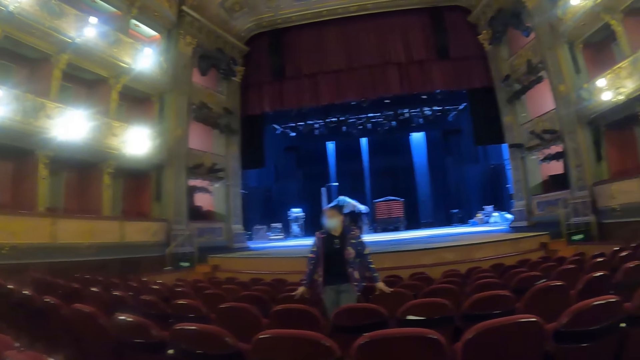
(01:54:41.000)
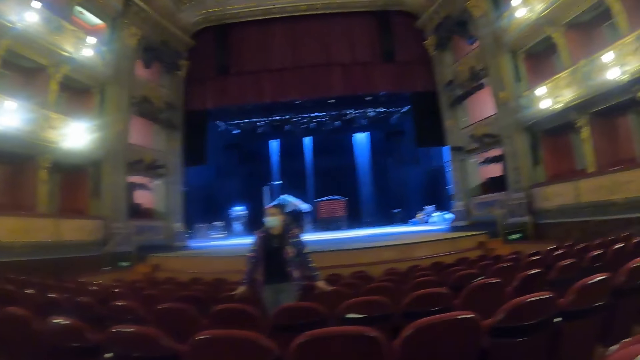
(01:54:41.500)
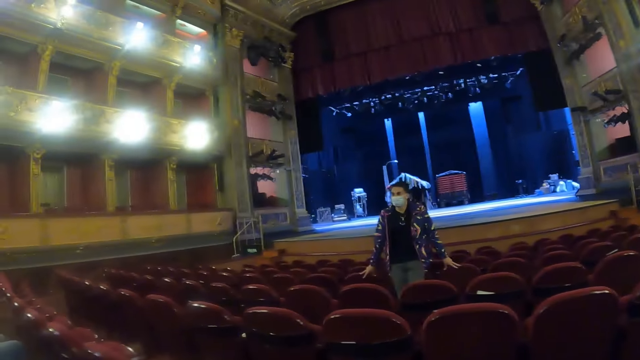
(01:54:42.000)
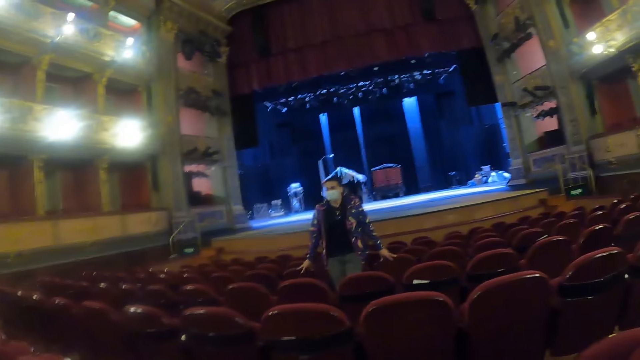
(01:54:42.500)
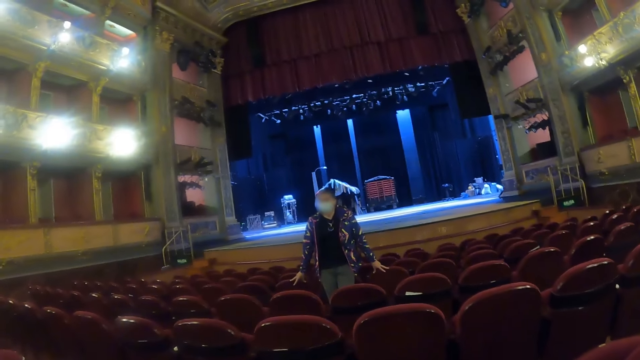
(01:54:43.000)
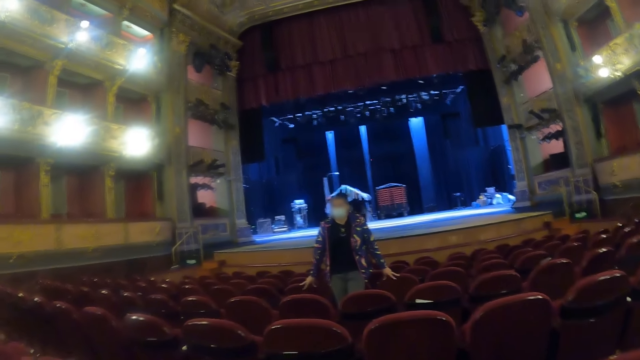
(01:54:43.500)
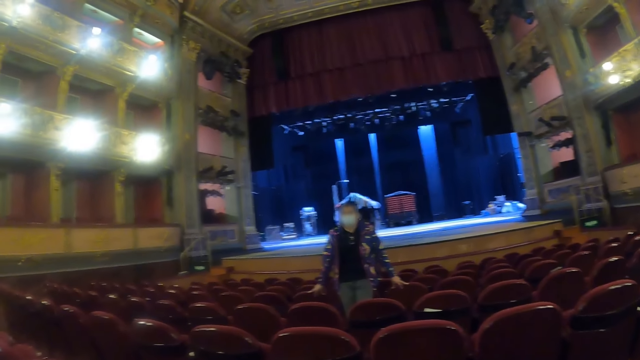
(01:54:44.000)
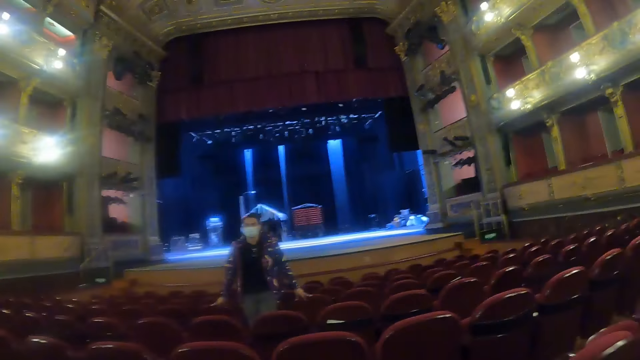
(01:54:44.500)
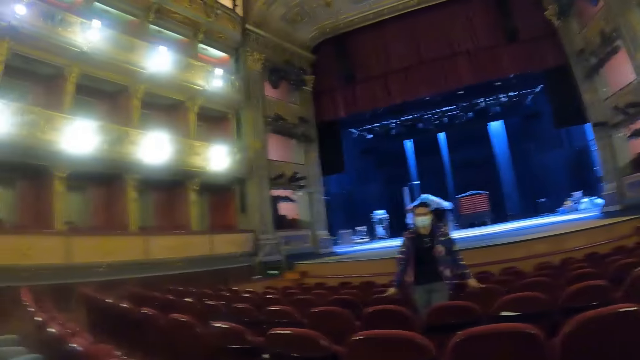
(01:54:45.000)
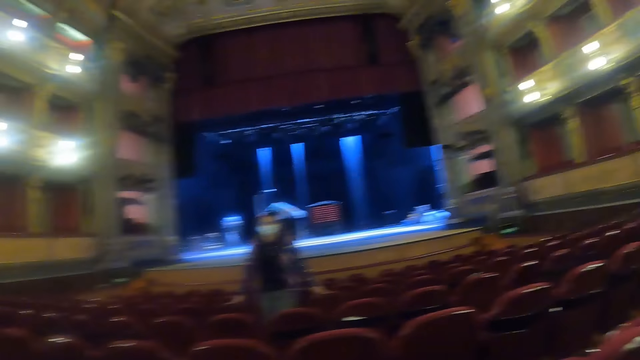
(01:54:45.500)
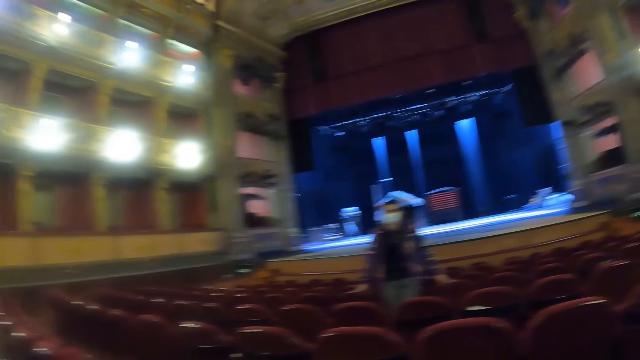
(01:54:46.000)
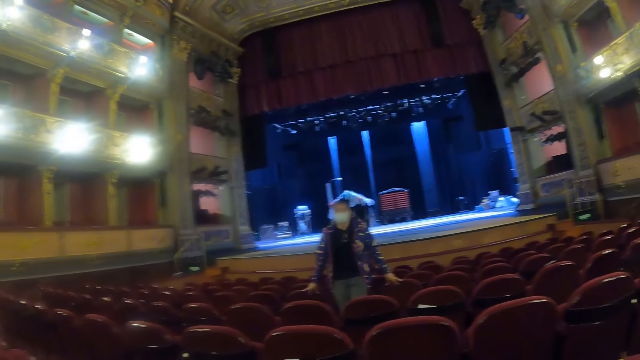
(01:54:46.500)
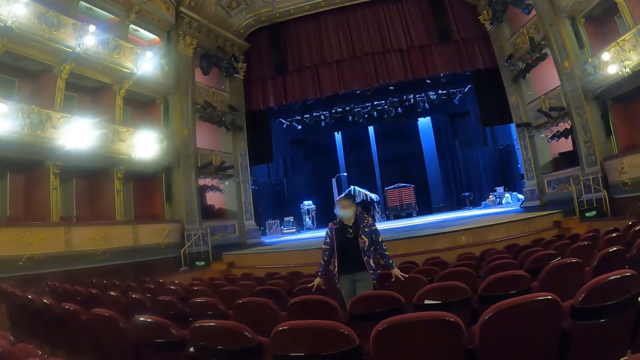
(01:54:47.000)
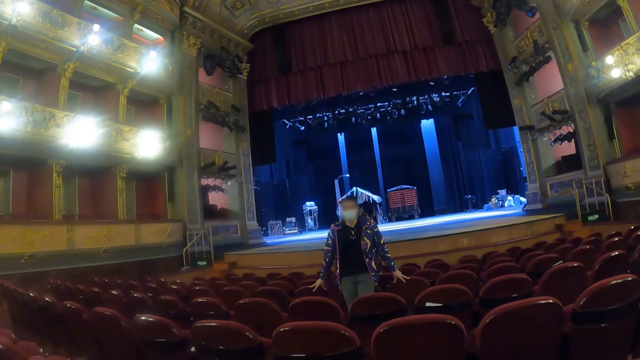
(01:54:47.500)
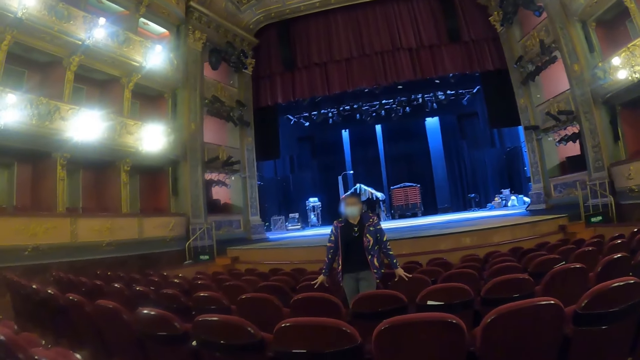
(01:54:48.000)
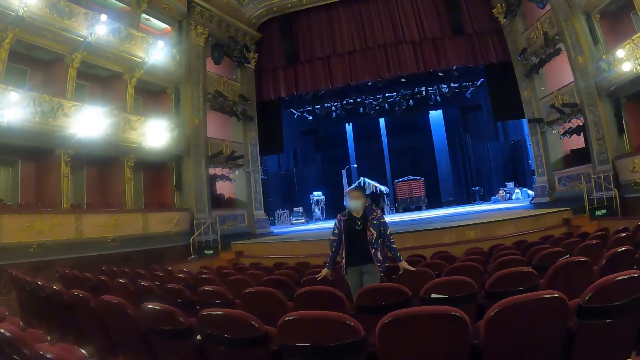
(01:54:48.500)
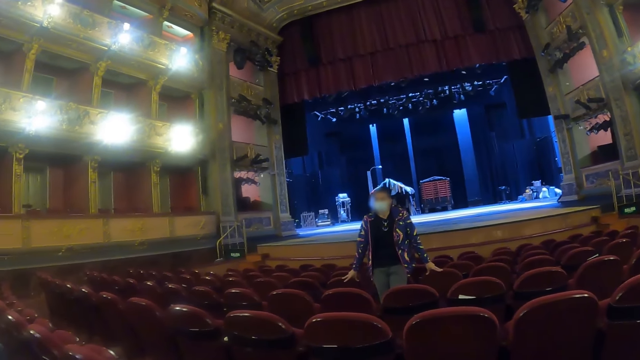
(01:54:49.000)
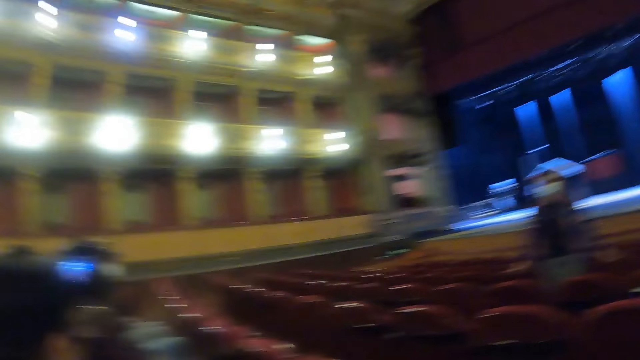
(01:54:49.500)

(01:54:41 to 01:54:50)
The camera wearer shakes his head.

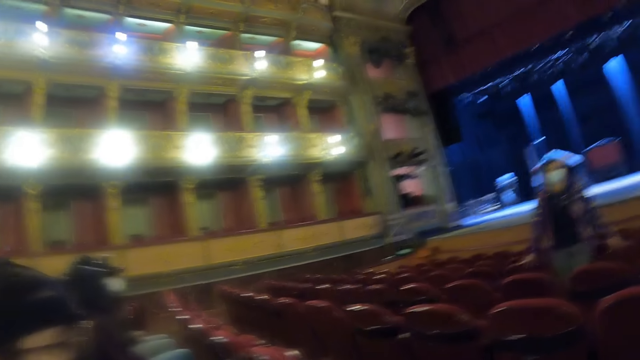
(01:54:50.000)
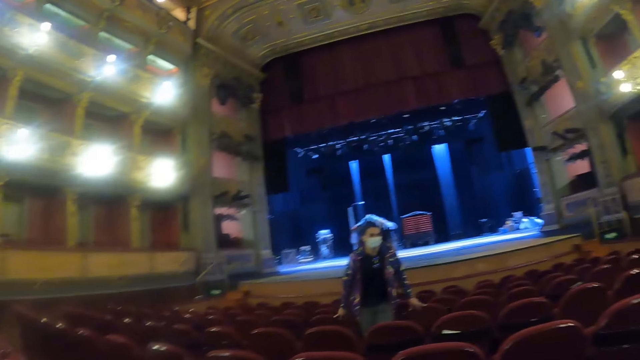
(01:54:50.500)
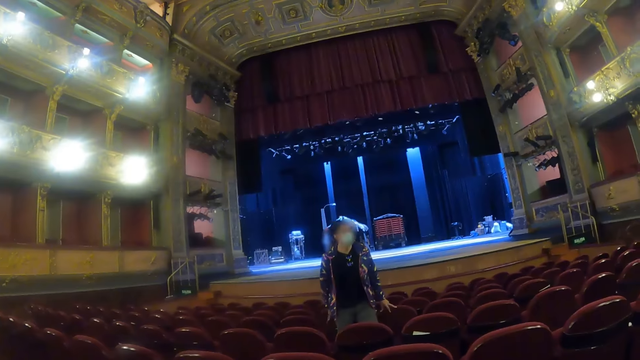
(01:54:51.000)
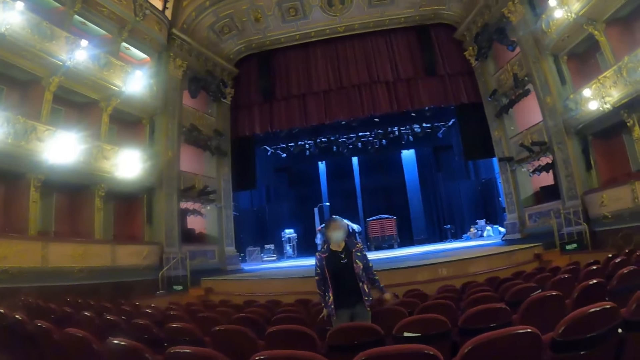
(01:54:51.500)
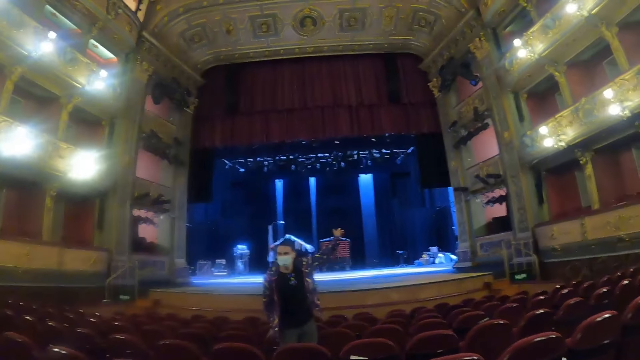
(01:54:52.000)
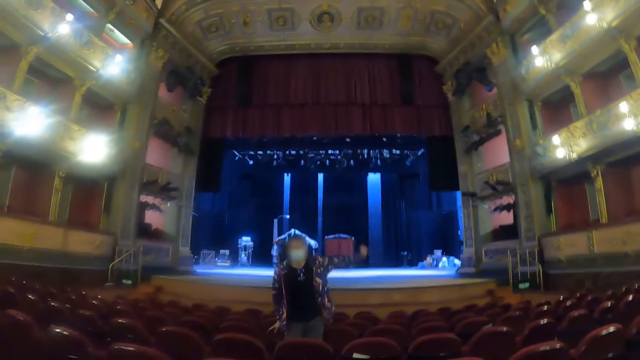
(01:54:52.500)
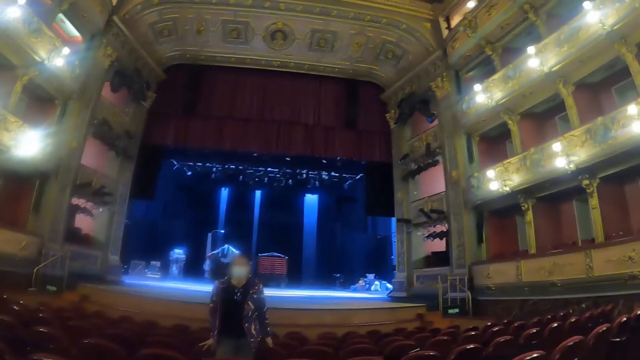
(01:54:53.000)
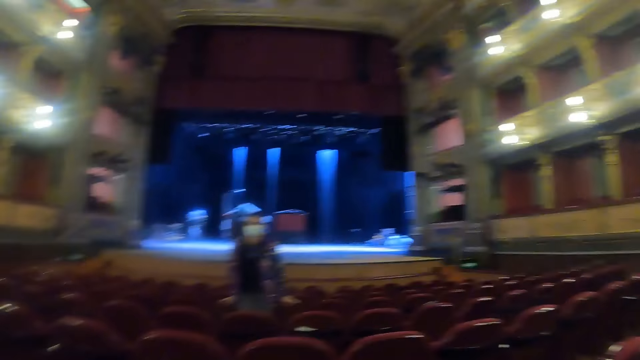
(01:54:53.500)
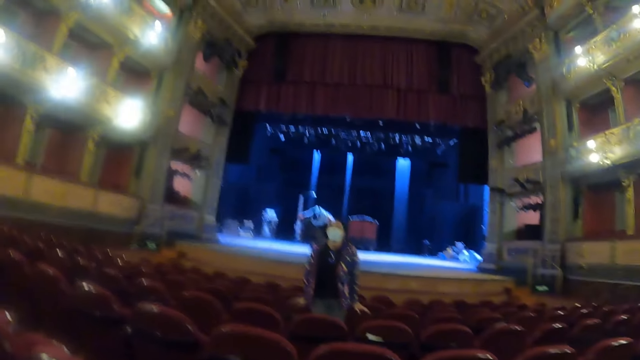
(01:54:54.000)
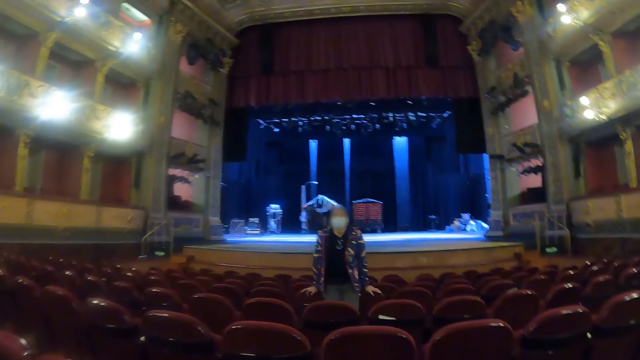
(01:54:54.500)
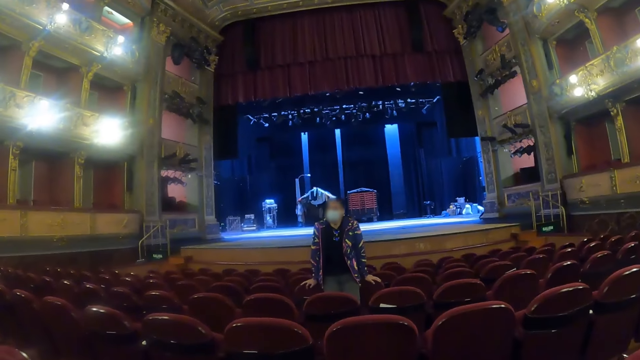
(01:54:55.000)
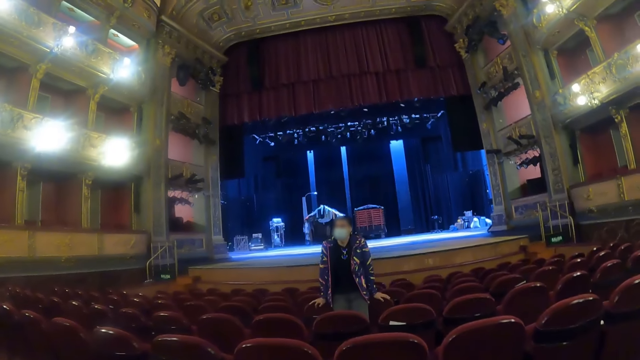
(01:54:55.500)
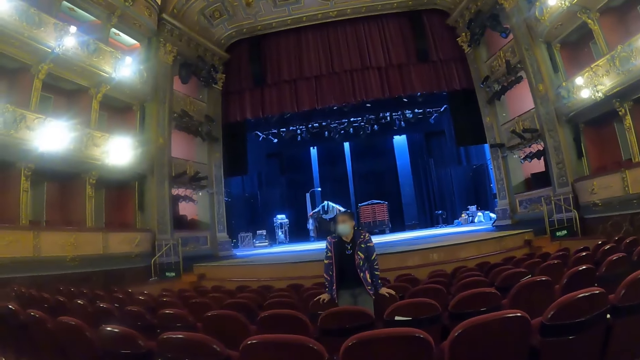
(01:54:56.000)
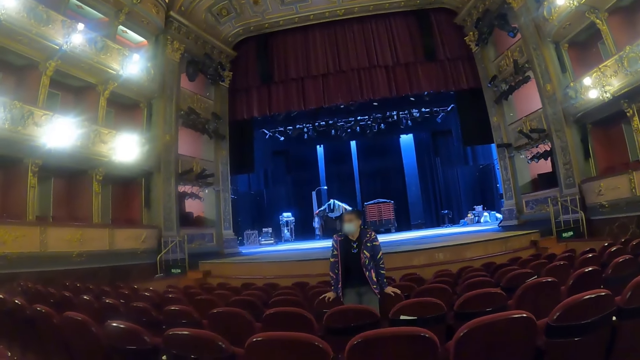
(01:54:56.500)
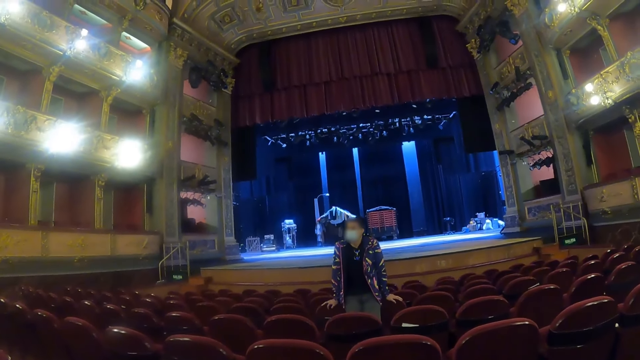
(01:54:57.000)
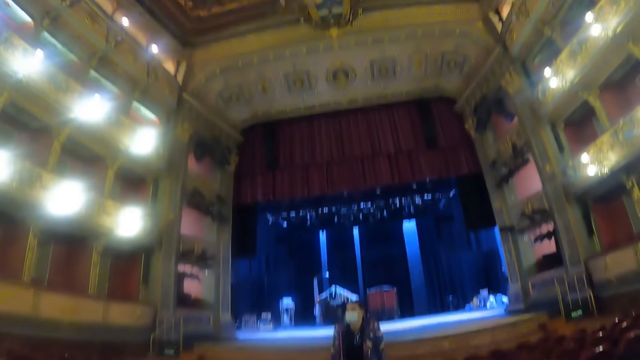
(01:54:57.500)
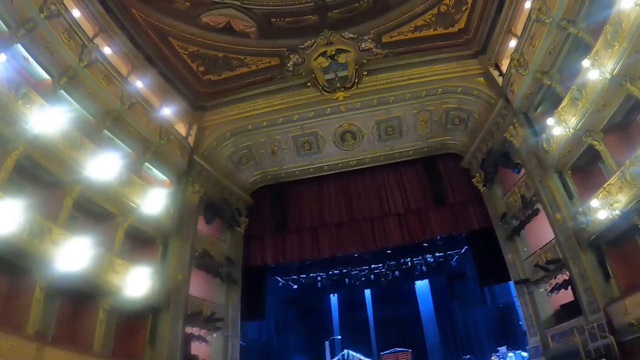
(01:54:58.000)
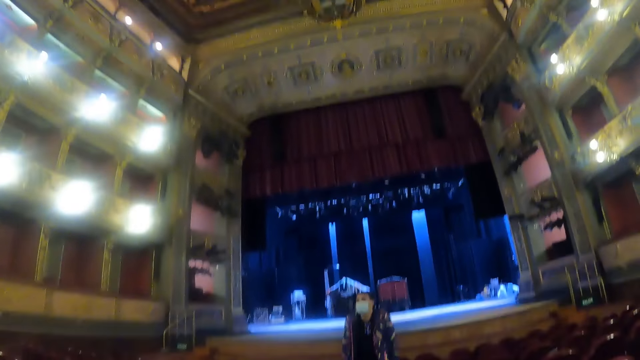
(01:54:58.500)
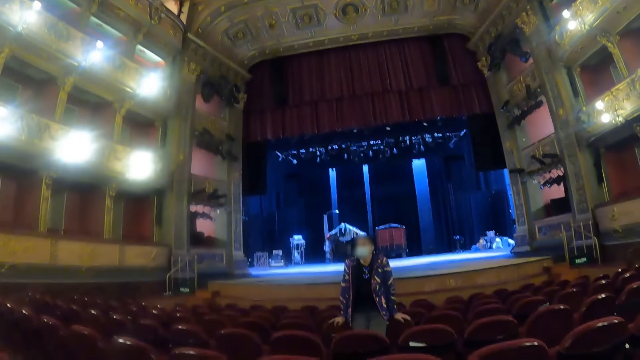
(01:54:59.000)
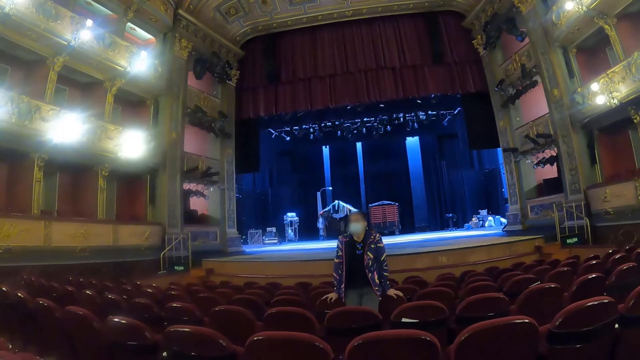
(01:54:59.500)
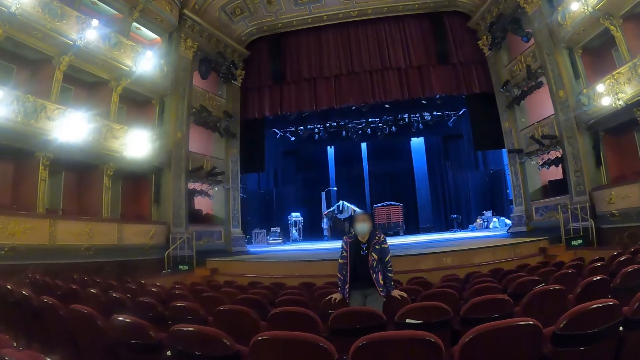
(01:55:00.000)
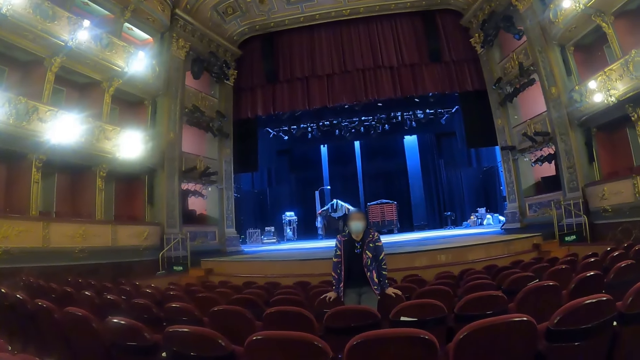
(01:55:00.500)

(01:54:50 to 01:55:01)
A woman lifts up her hand. The camera wearer looks up.
